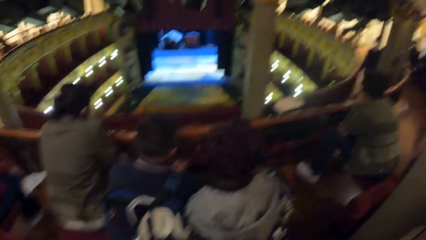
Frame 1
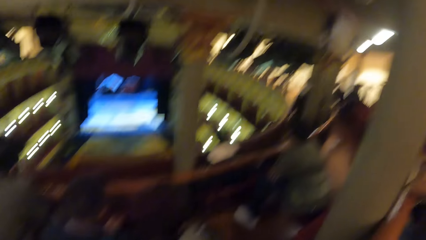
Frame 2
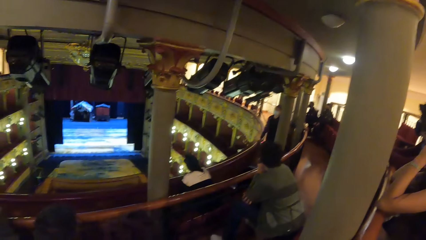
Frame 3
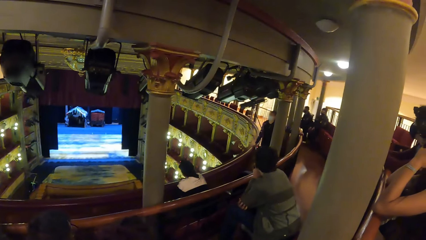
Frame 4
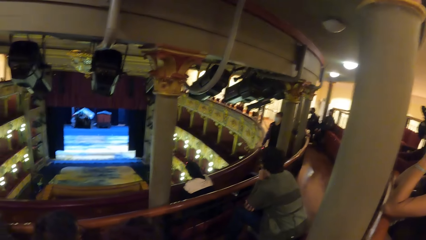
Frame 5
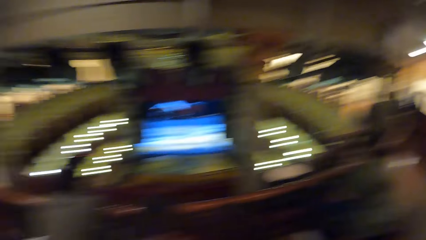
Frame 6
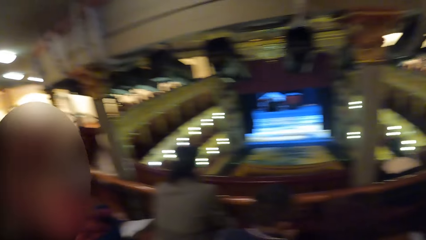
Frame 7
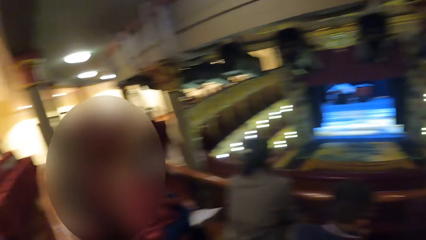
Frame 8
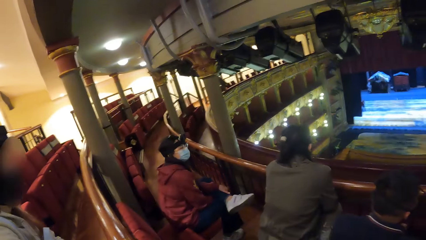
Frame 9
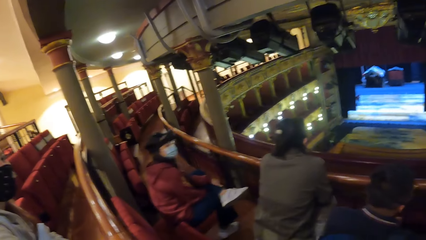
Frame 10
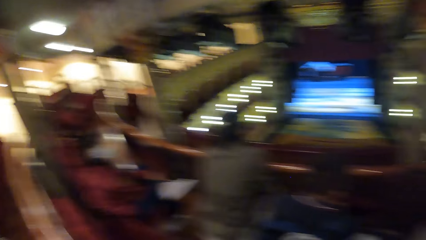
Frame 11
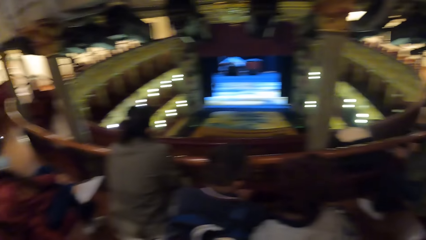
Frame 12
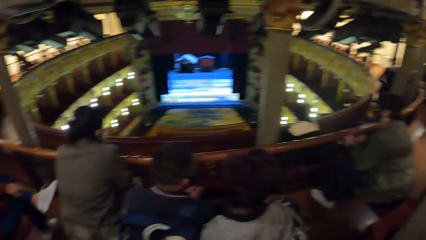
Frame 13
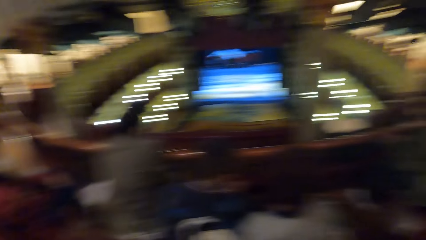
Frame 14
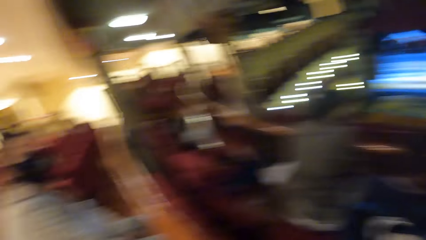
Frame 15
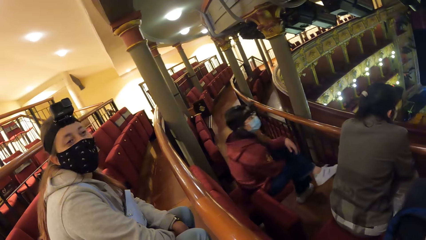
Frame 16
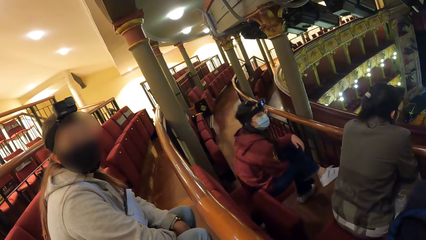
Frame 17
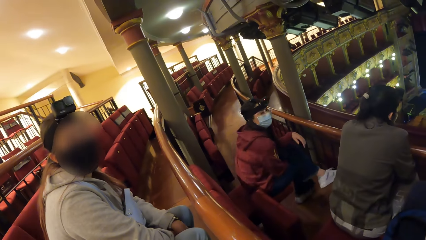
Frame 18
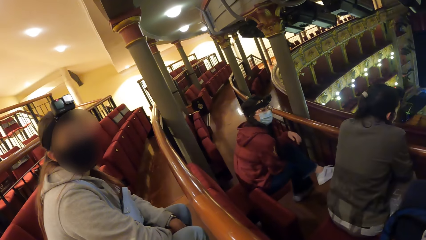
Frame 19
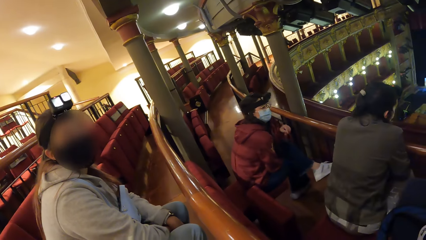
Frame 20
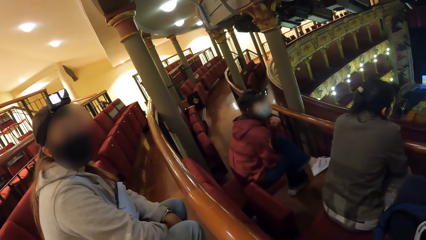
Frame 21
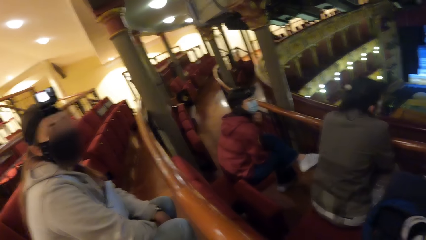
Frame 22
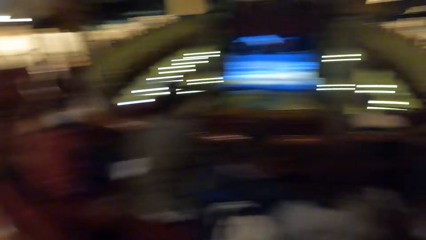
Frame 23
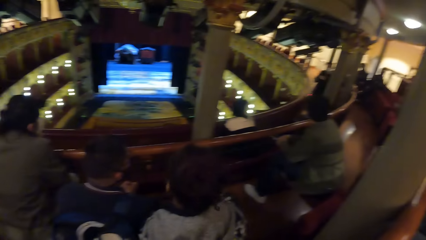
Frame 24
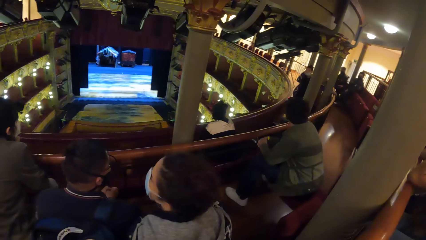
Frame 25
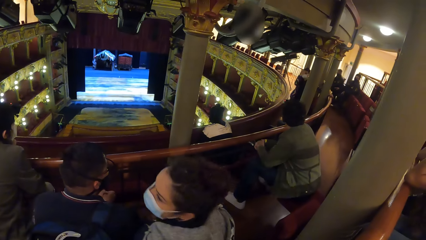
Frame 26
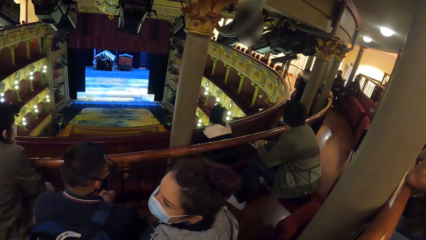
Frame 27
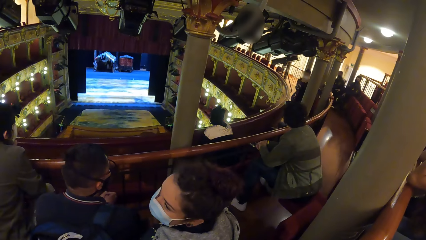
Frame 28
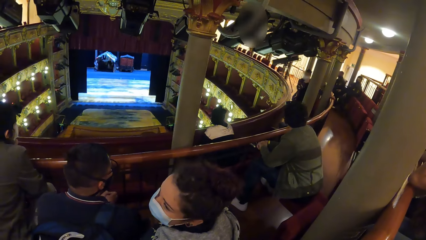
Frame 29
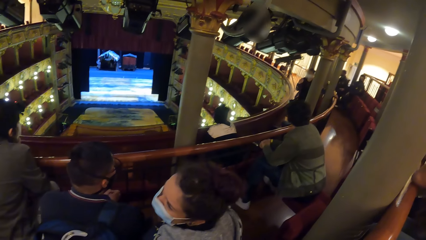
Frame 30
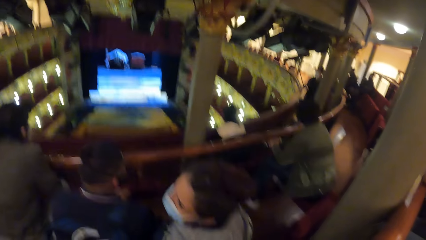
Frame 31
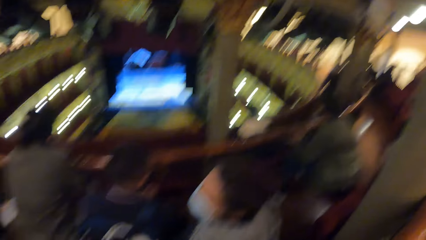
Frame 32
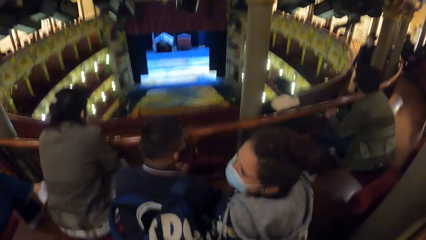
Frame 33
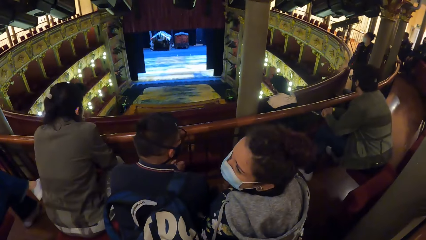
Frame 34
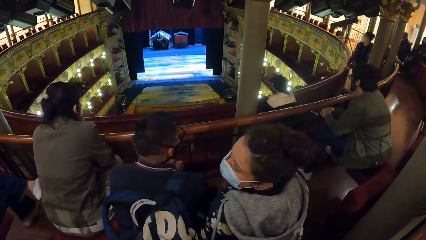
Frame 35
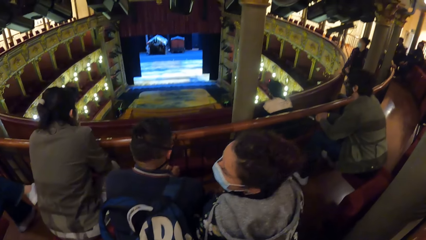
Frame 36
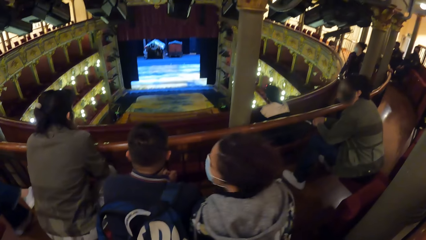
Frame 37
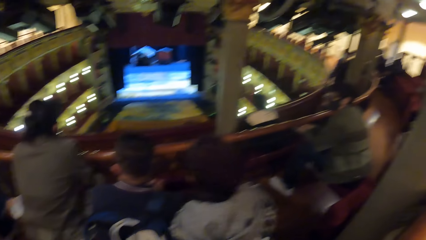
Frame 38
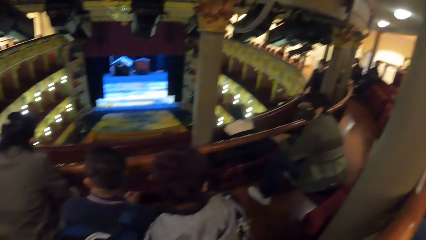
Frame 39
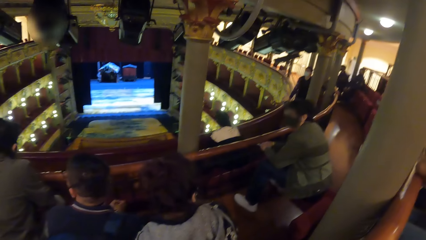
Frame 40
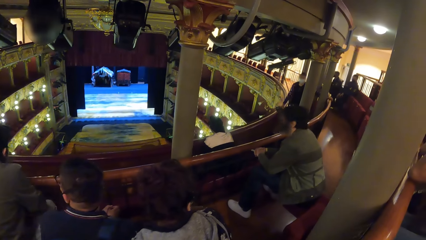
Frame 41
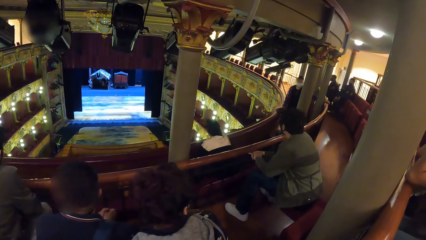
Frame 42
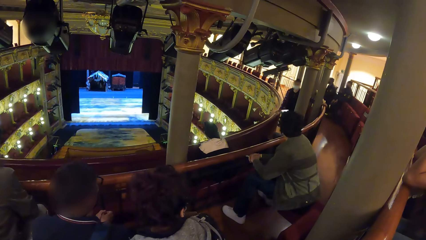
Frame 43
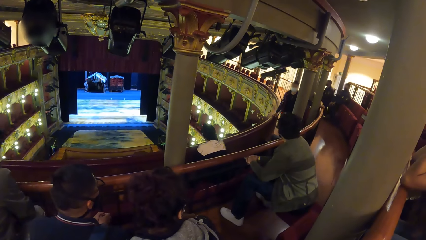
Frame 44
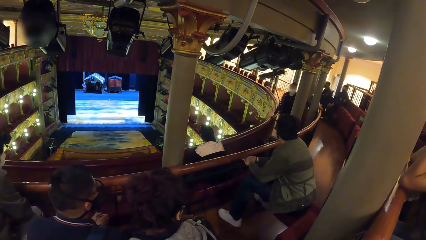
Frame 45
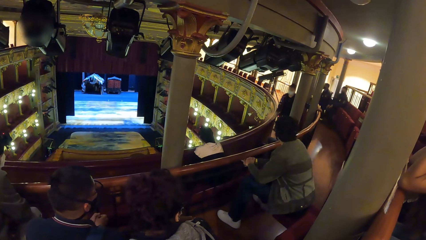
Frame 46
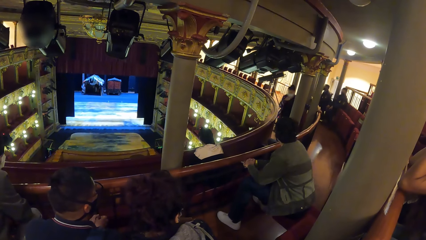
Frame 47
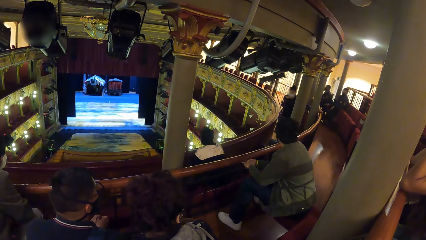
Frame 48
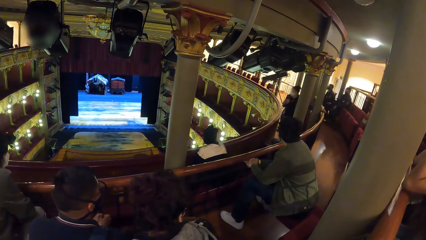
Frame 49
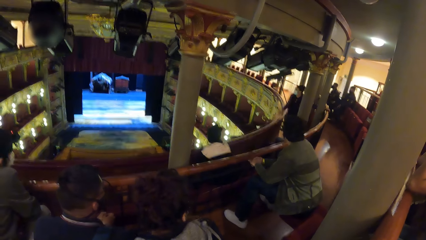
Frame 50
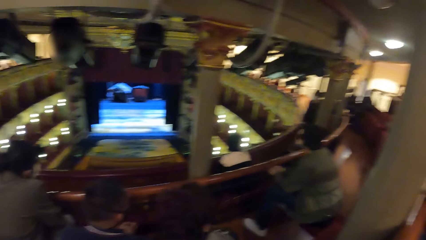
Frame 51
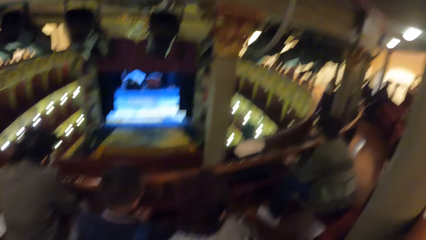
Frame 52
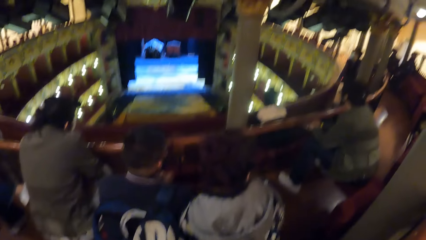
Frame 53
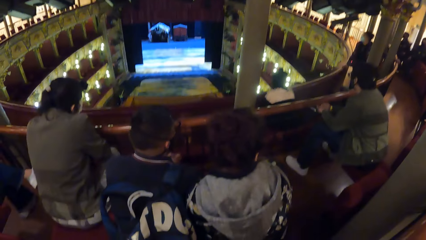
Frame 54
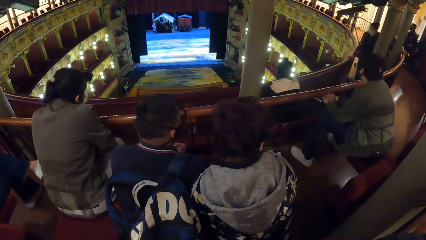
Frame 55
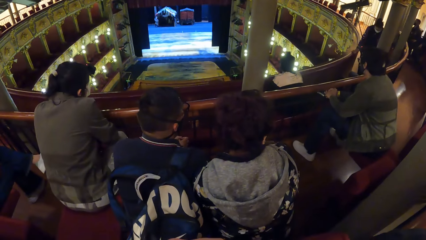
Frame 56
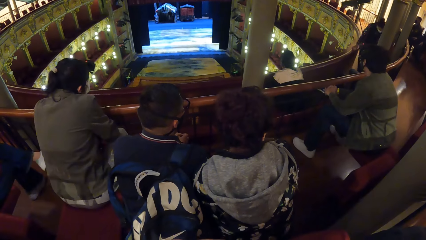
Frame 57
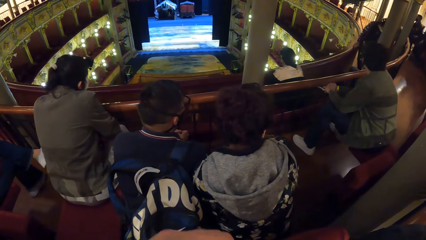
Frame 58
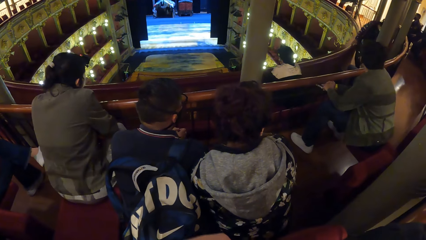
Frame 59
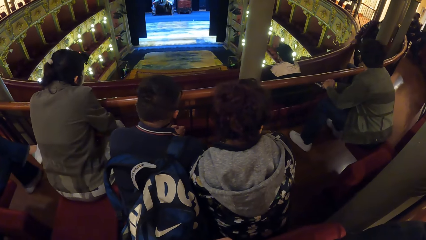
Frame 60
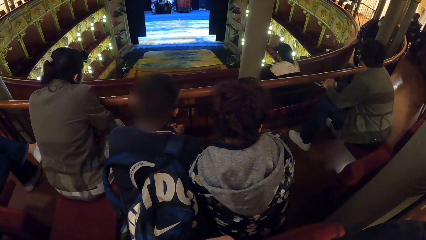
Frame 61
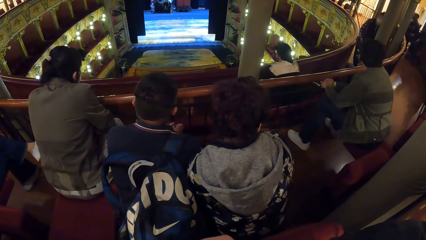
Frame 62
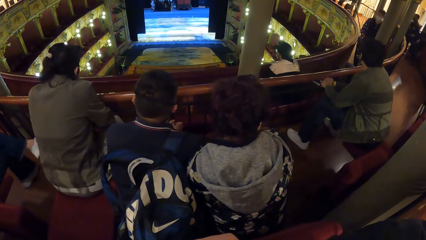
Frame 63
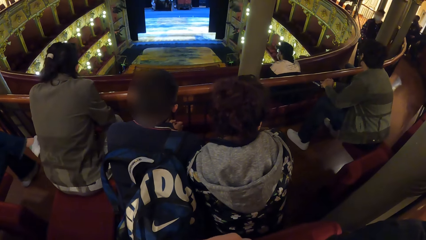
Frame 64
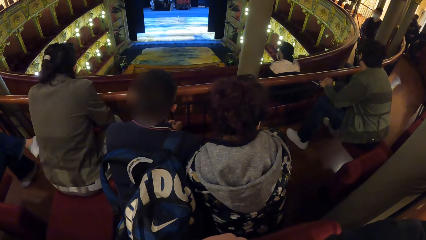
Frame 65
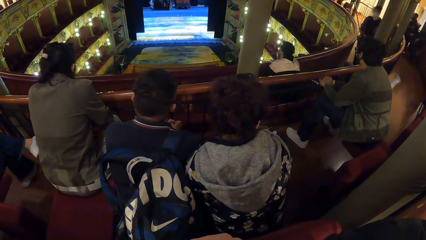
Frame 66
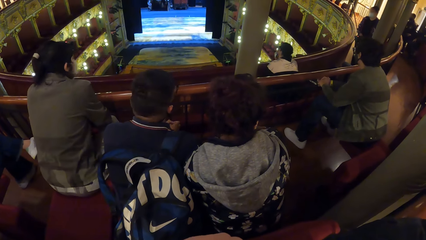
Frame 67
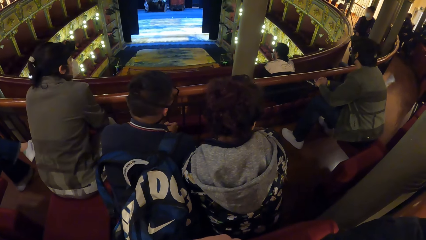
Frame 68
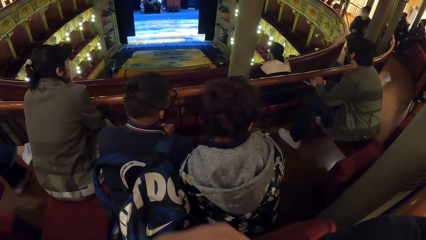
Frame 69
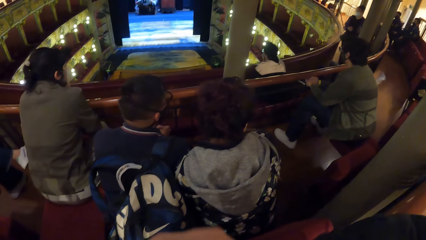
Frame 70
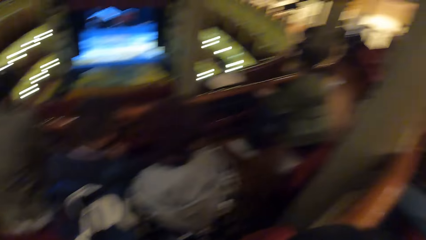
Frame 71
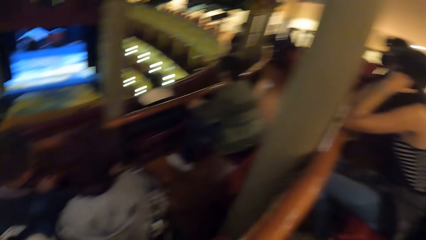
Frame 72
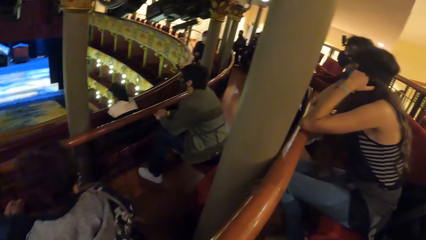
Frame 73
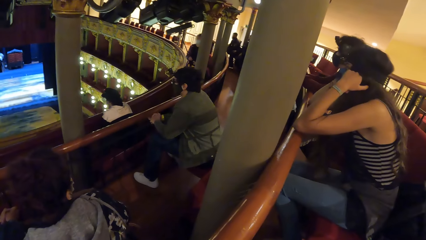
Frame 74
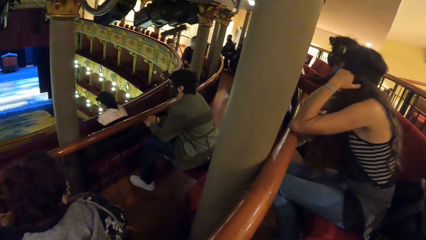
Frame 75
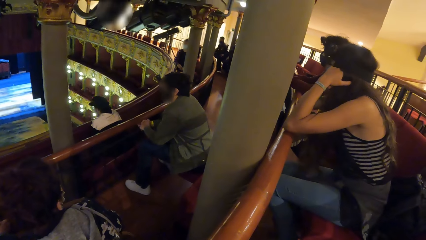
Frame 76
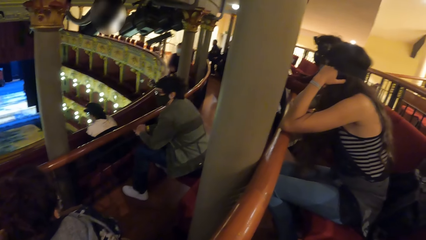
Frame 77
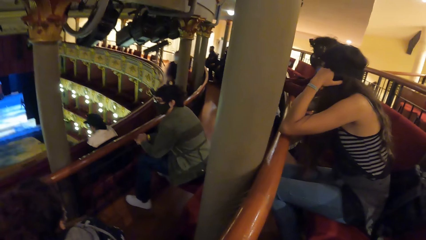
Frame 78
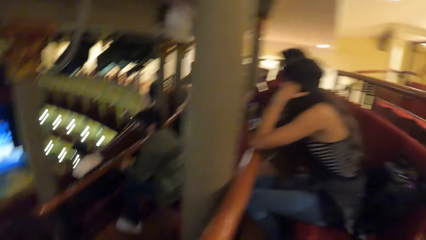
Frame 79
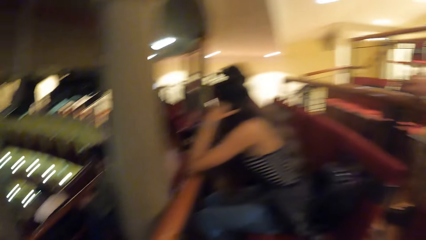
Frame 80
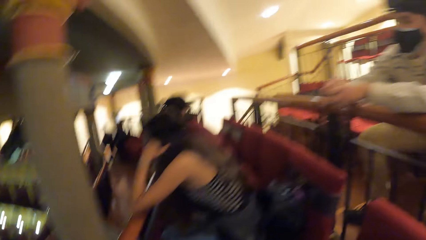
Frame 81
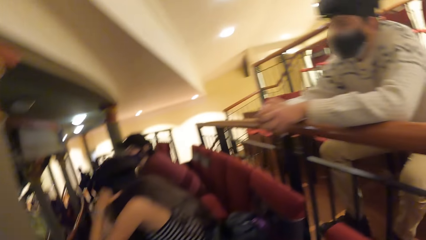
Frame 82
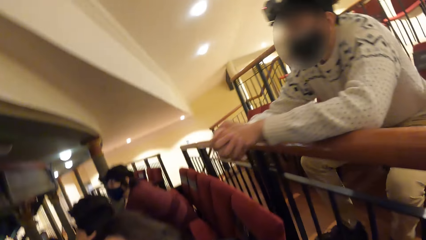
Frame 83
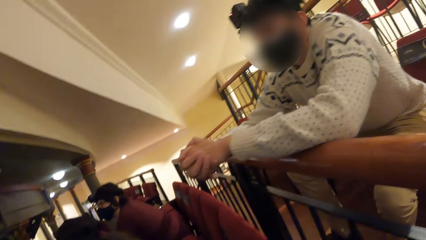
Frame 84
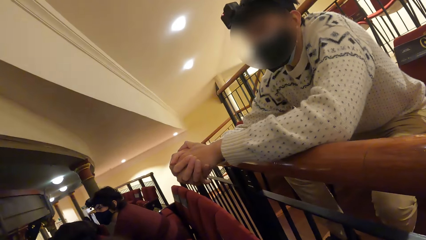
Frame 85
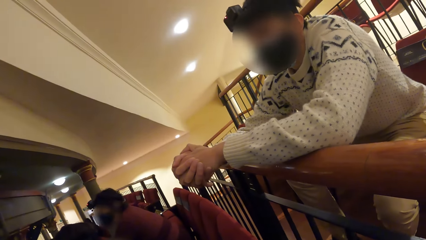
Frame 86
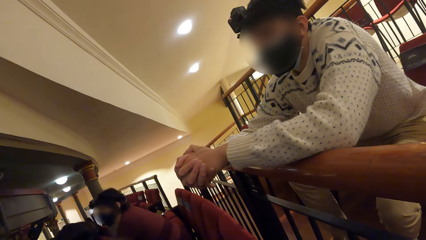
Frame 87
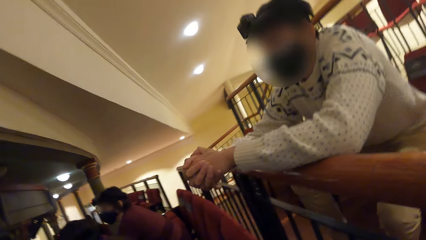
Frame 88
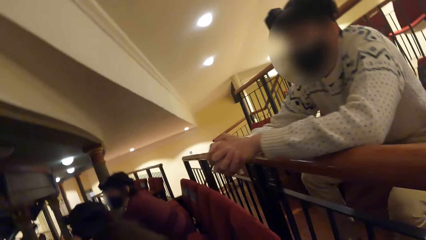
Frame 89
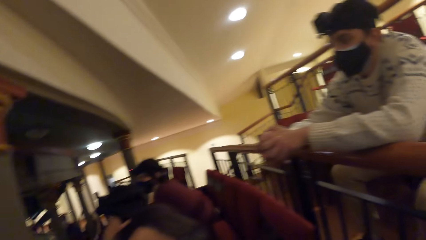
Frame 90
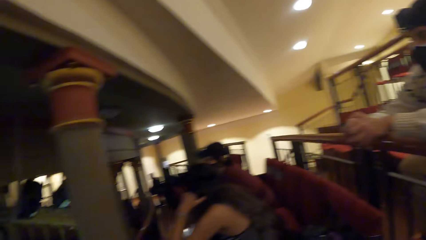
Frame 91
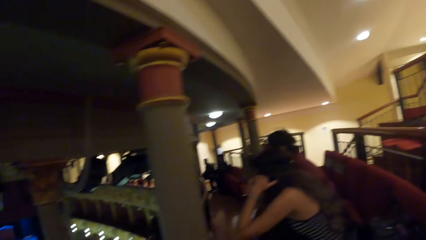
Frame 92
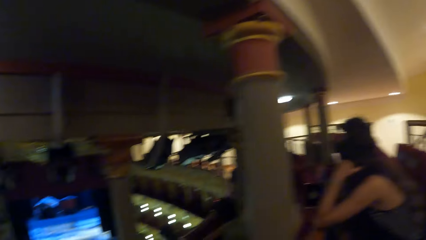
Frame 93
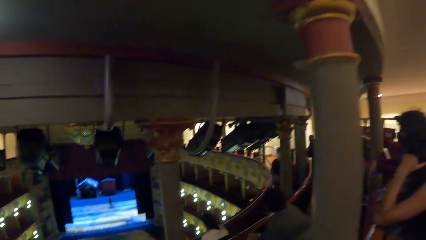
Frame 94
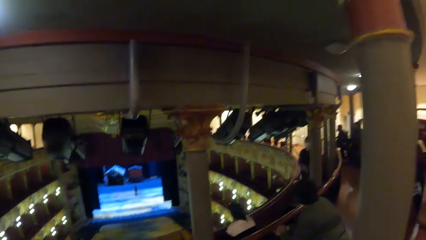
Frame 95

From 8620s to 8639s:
The camera wearer turns towards a group of people. They turn towards a woman. They turn towards another woman. The first woman touches her nose mask with her left hand. The camera wearer turns towards the group of people. The man demonstrates to the group of people with his right hand. The man holds the railing with his right hand. The man removes his right hand from the railing. The man touches his face. The man demonstrates to the group of people with his right hand, holds the railing with his right hand, and removes his left hand from the railing. The camera wearer turns towards another man, another woman and one more woman. The first man bends. The camera wearer looks around. They turn towards the group of people. They turn towards yet another man.
